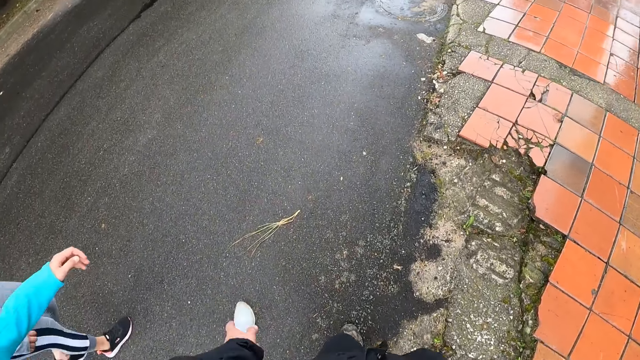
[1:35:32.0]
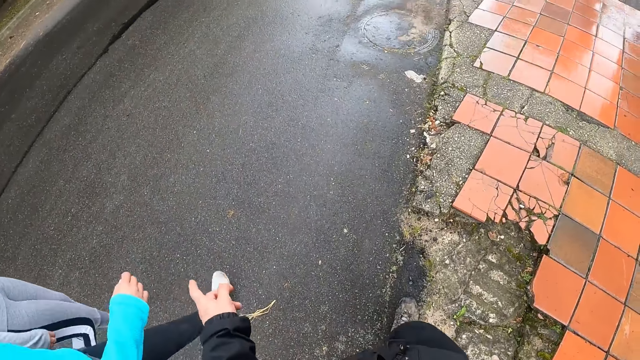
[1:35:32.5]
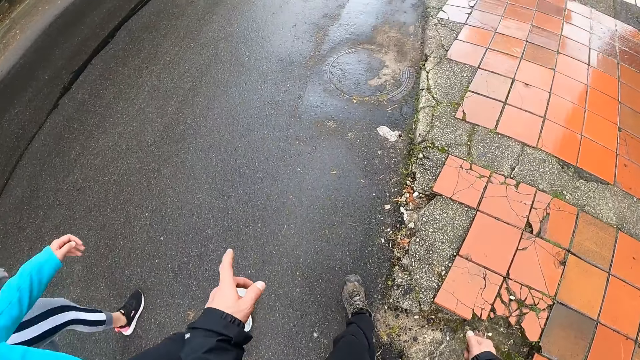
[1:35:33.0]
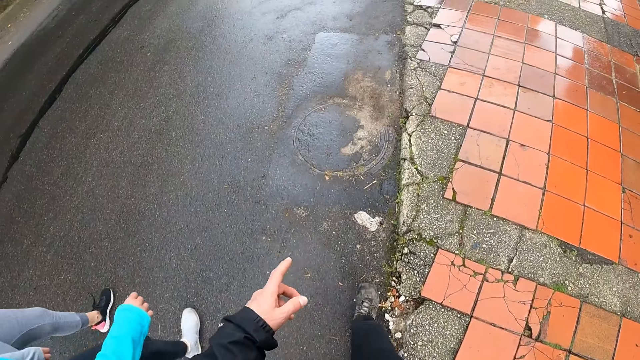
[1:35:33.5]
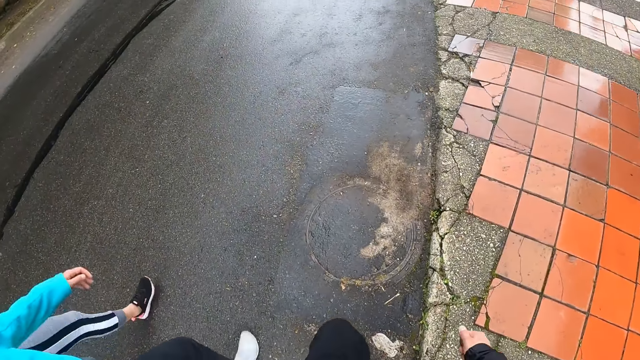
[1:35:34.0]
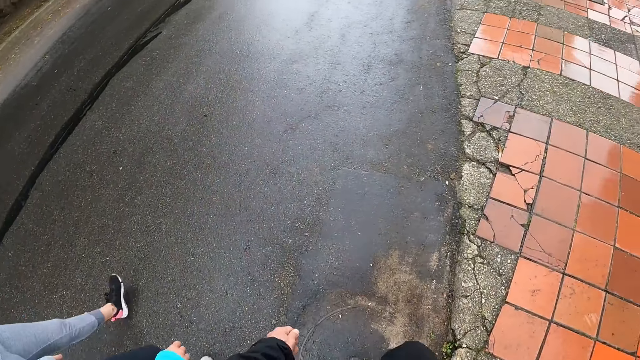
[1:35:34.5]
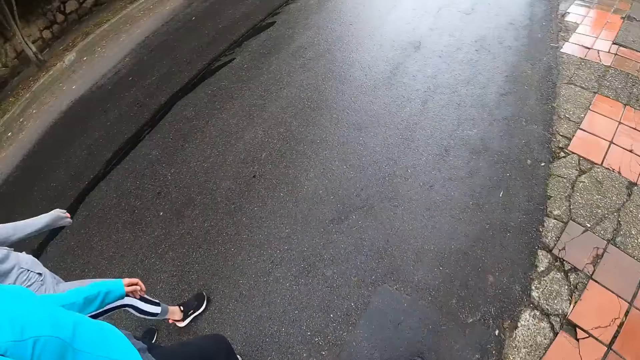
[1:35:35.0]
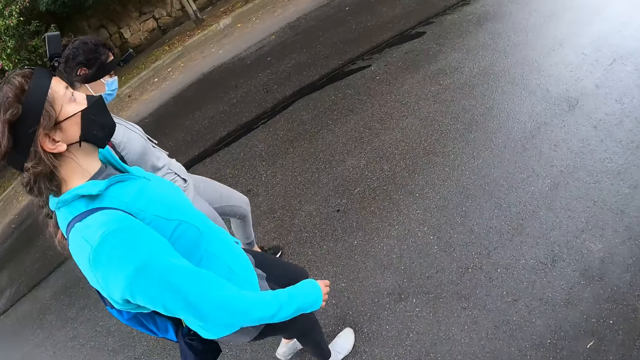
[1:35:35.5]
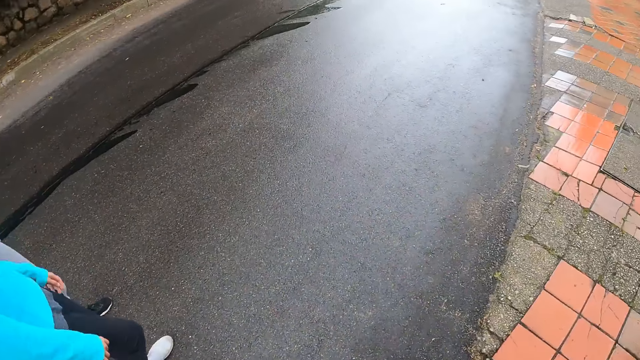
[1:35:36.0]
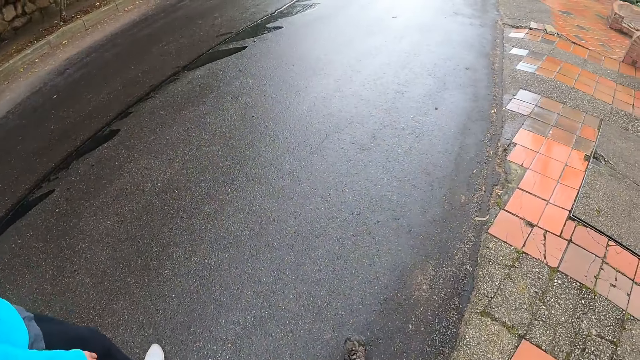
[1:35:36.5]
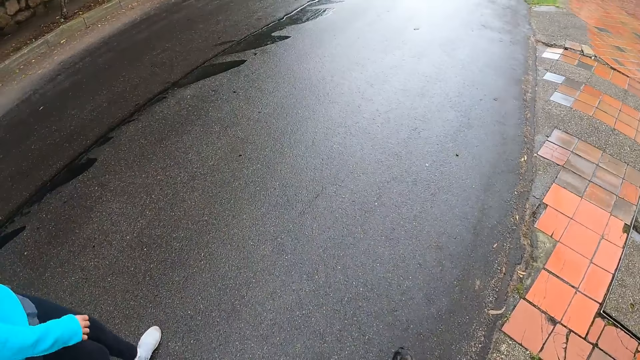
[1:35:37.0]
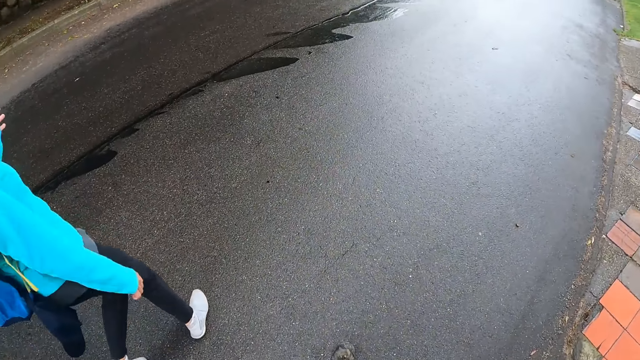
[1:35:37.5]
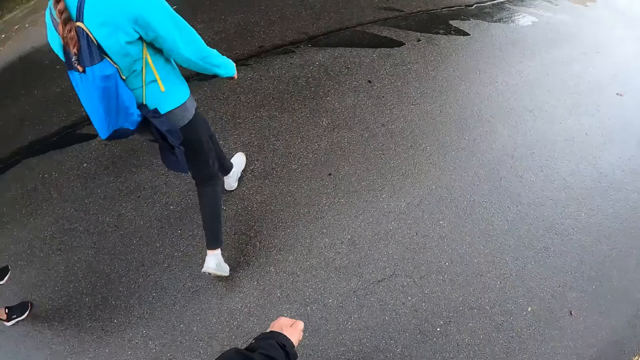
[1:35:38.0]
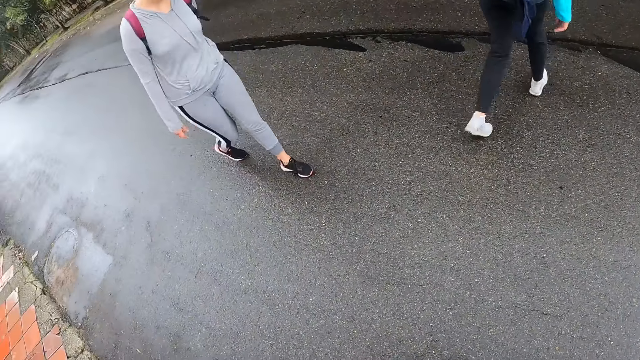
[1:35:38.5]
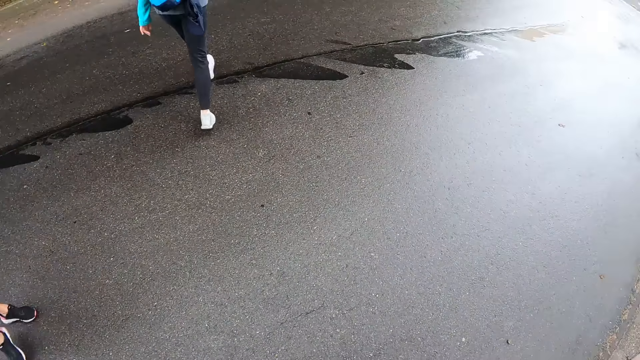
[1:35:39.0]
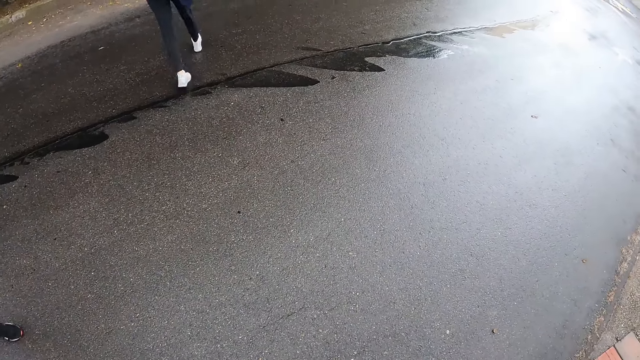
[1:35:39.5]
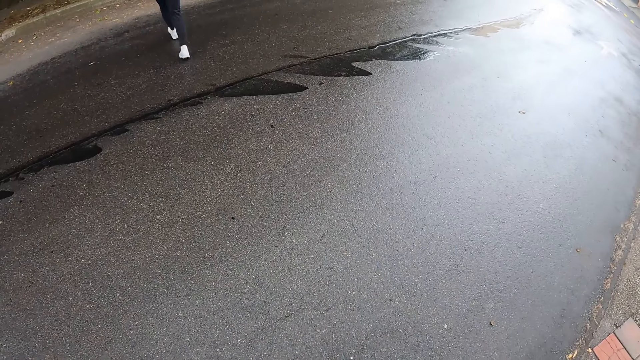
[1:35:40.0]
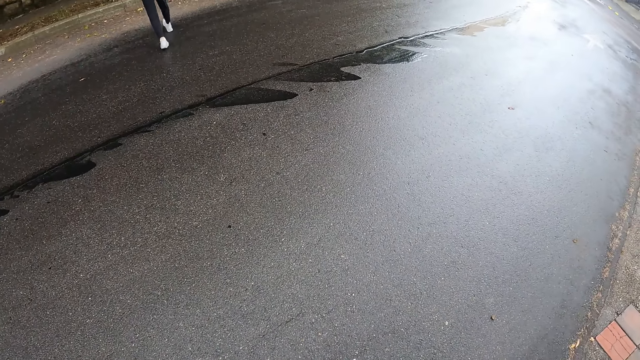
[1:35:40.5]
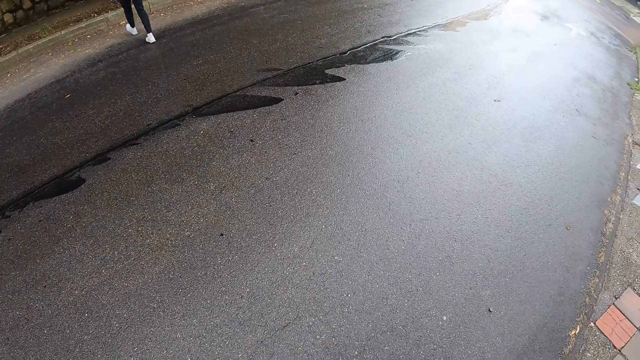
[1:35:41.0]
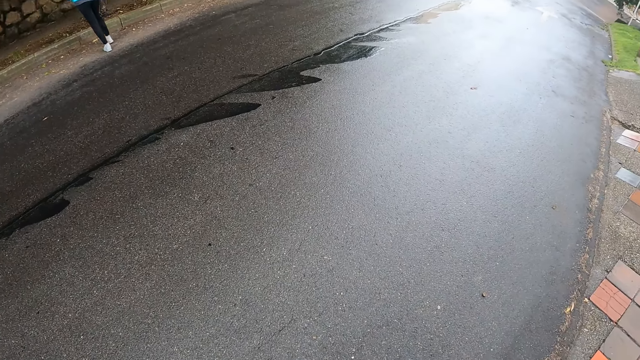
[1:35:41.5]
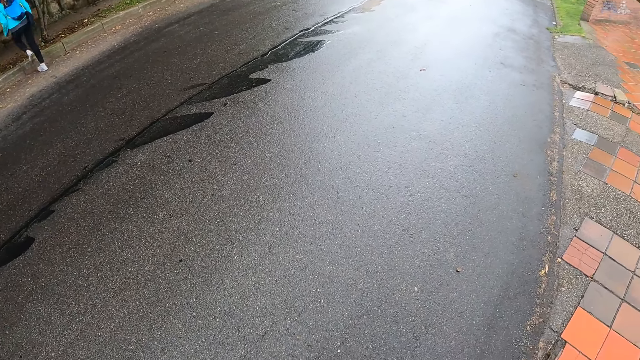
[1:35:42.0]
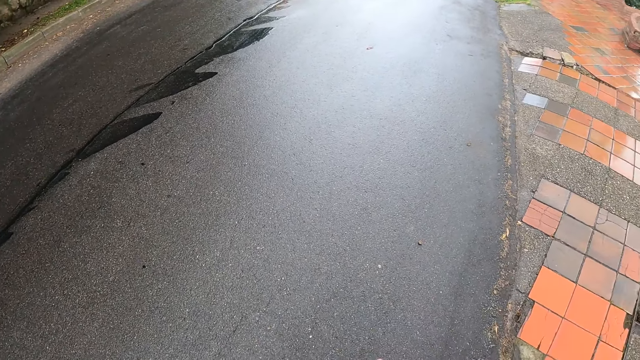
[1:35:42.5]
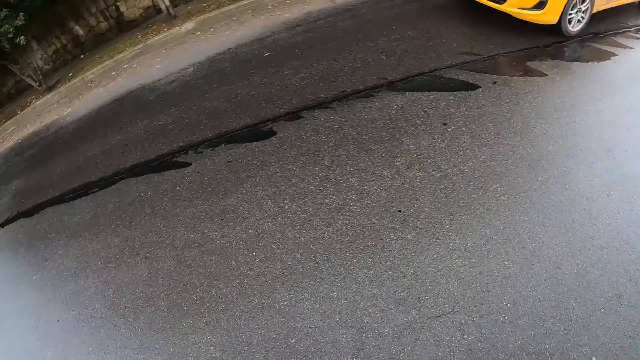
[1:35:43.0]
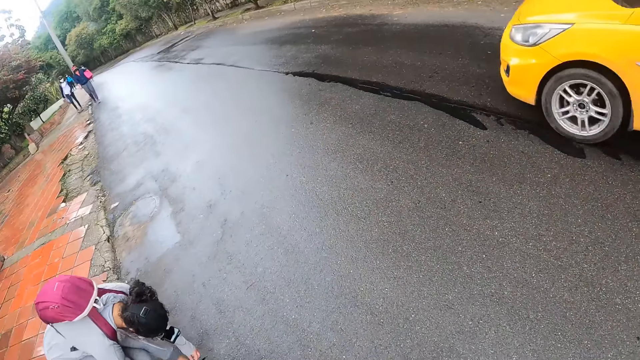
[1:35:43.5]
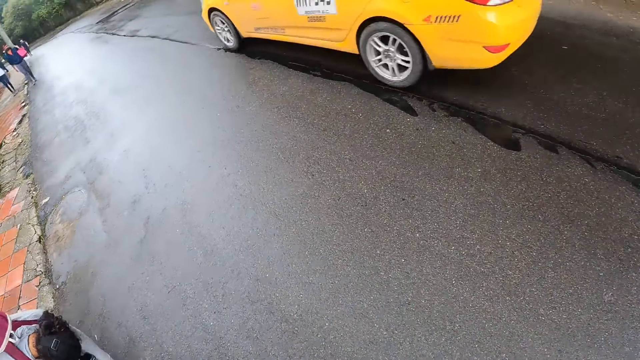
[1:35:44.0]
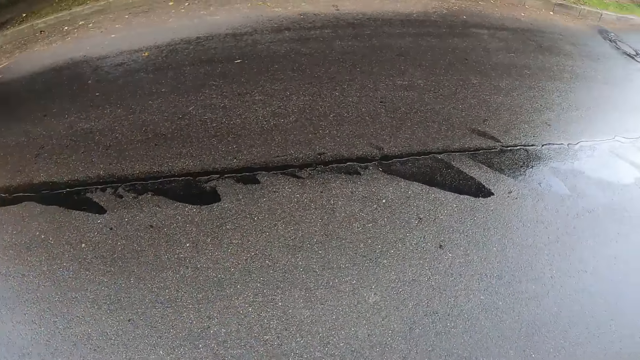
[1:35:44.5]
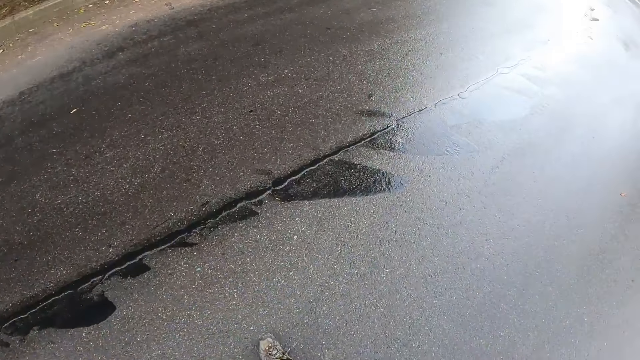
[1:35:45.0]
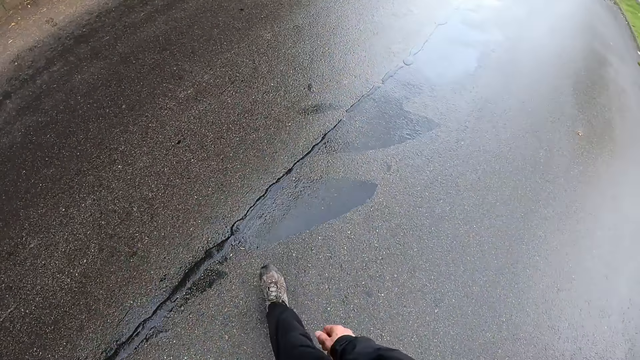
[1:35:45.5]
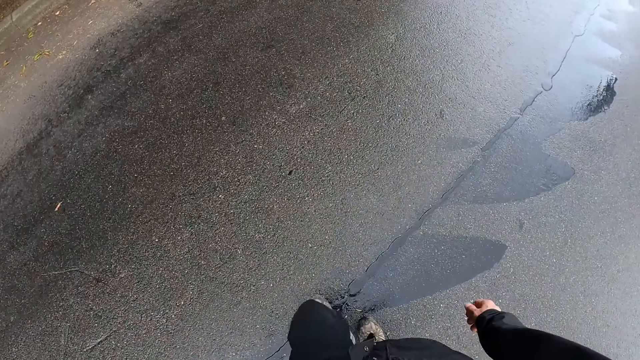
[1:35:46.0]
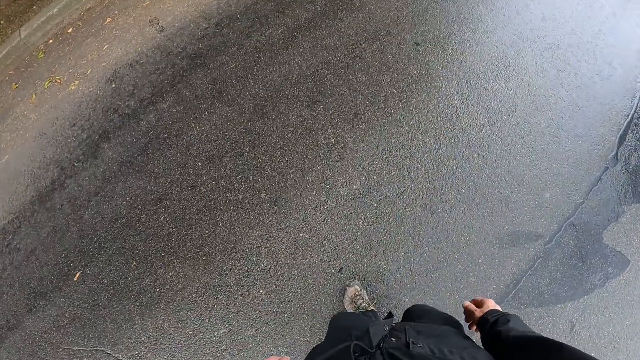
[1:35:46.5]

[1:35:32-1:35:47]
The camera wearer interacts with a lady. They walk on the road. They look around the road. The lady crosses the road. The camera wearer looks around the road. They cross the road.

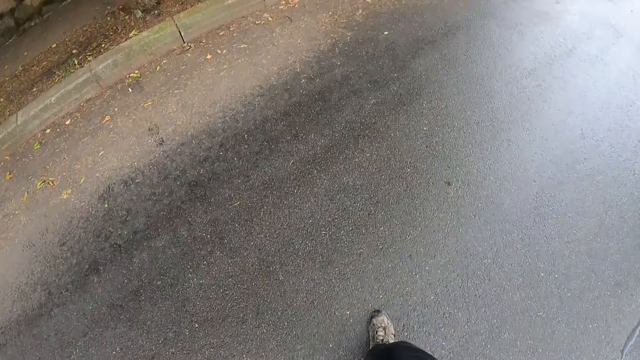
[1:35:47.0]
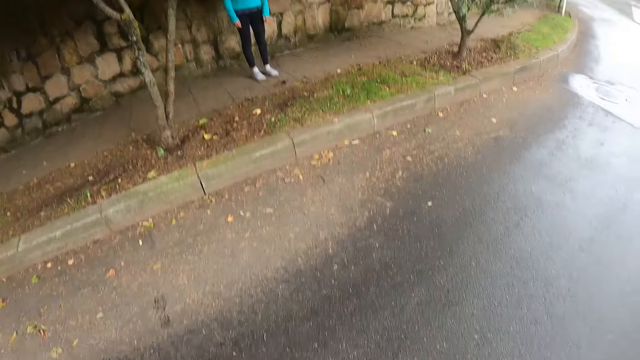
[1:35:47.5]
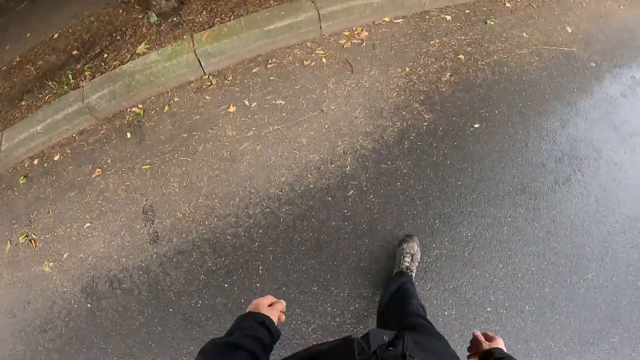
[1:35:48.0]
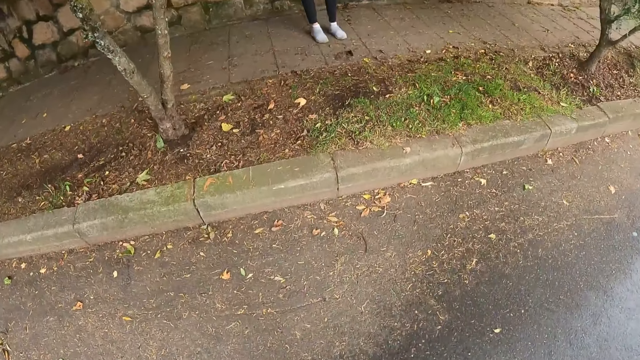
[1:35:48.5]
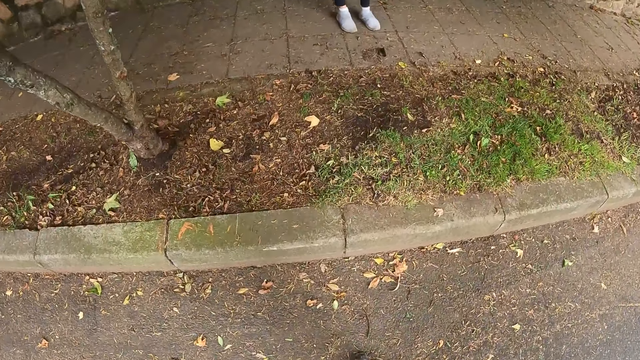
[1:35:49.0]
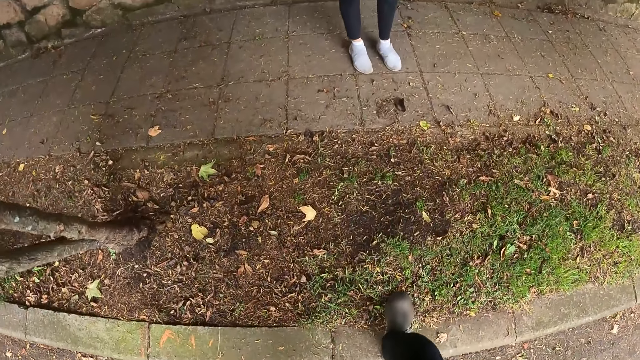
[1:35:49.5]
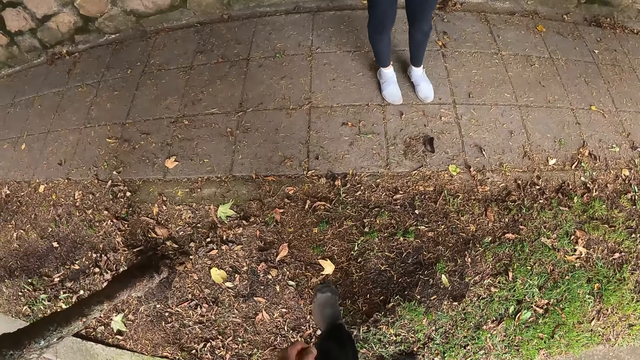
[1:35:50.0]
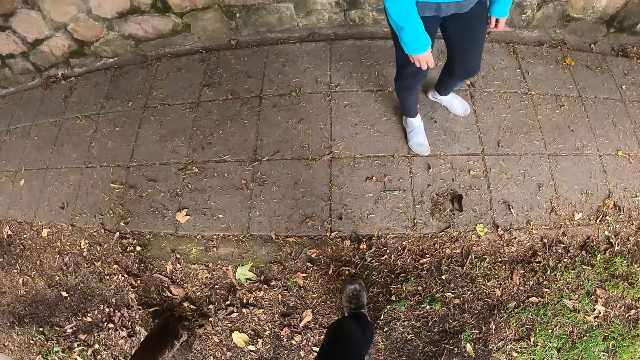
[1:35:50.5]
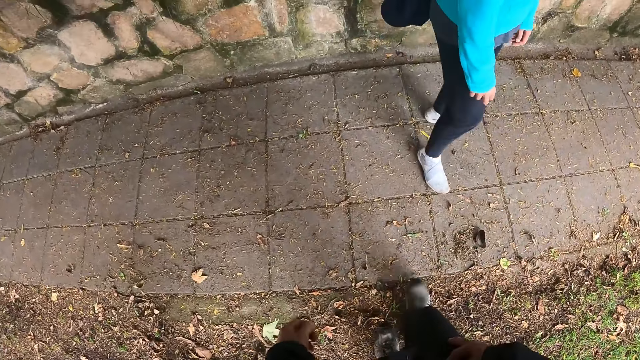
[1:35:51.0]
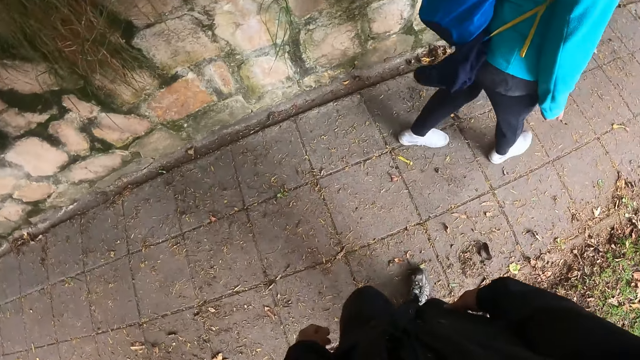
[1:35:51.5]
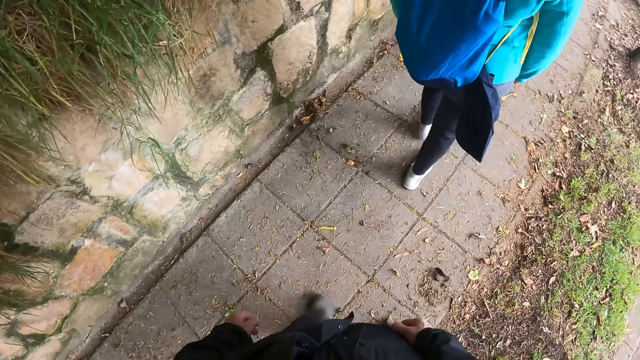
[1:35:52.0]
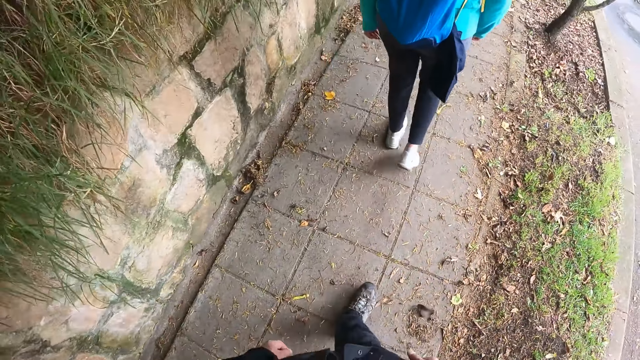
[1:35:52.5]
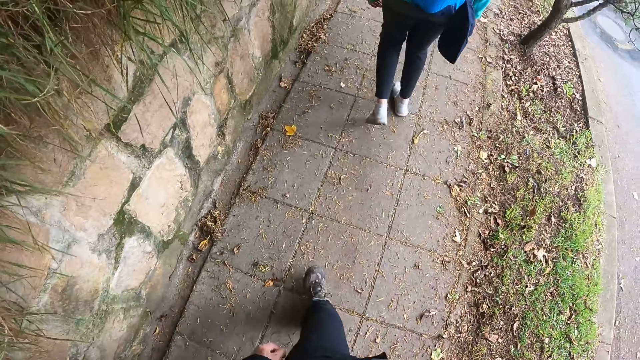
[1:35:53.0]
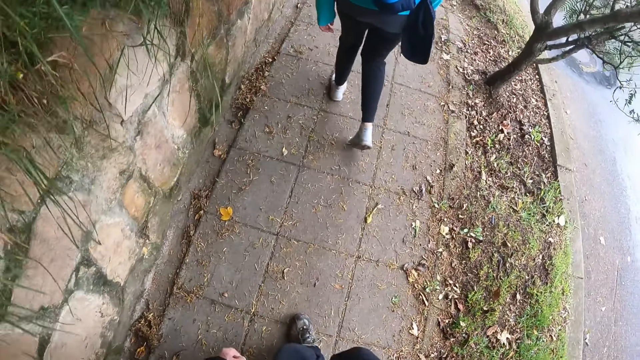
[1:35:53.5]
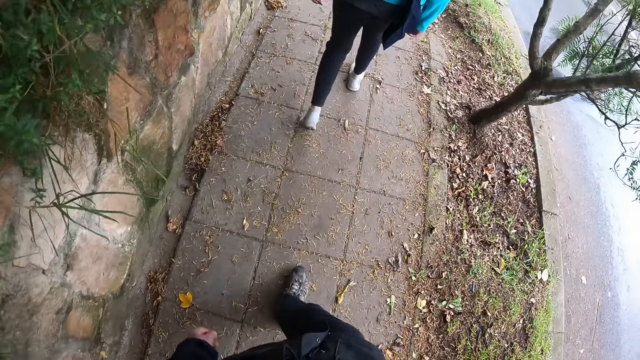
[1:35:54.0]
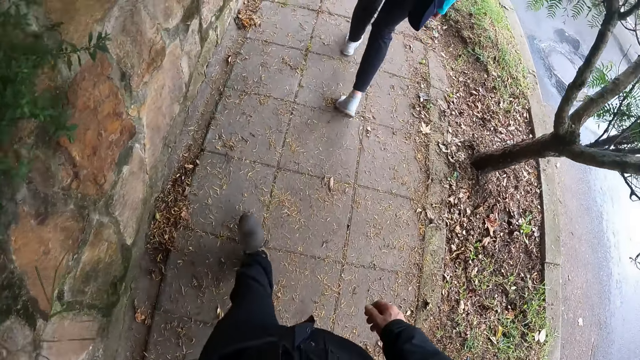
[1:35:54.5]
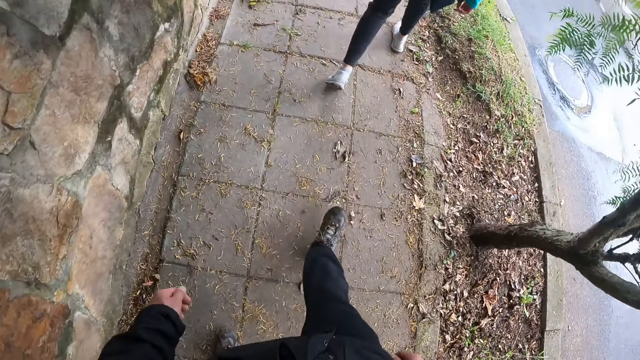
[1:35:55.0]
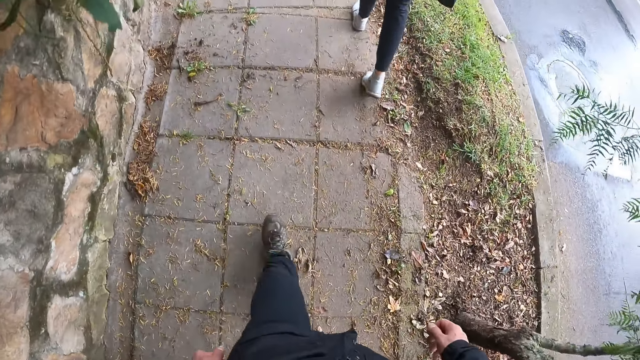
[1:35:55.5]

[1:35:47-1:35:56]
The camera wearer walks on a pavement or sidewalk with a woman. The woman walks on the sidewalk.
